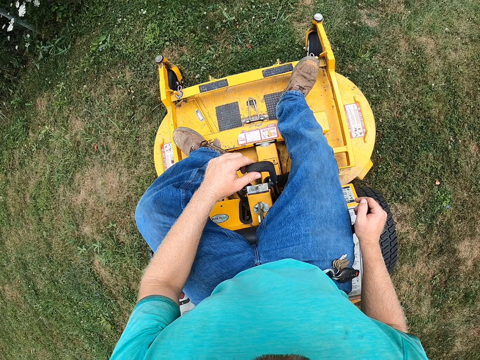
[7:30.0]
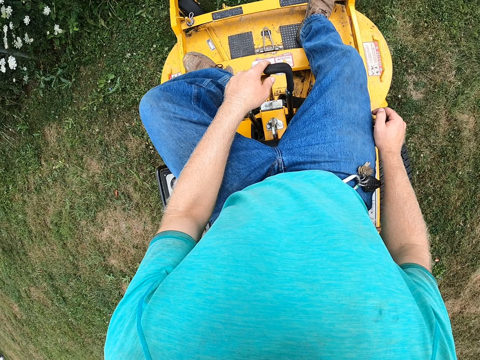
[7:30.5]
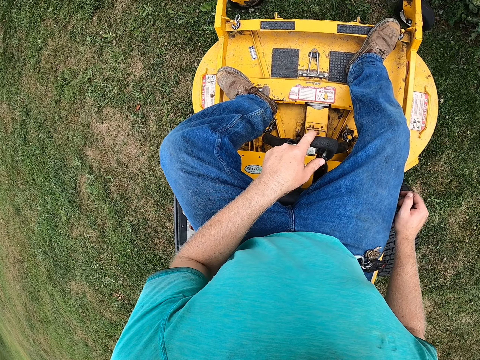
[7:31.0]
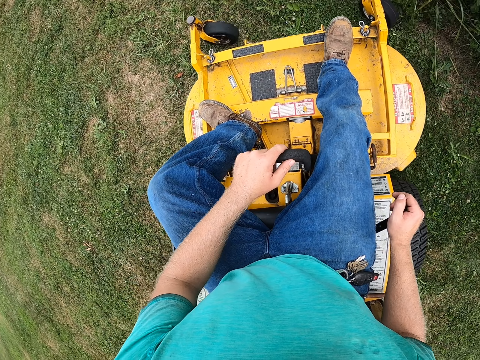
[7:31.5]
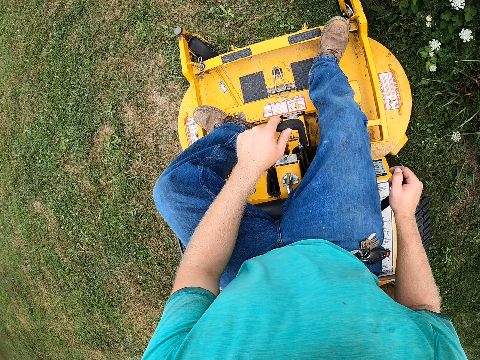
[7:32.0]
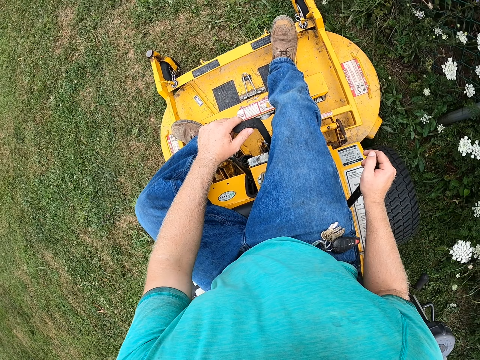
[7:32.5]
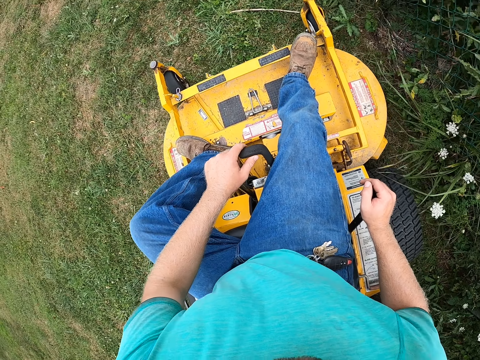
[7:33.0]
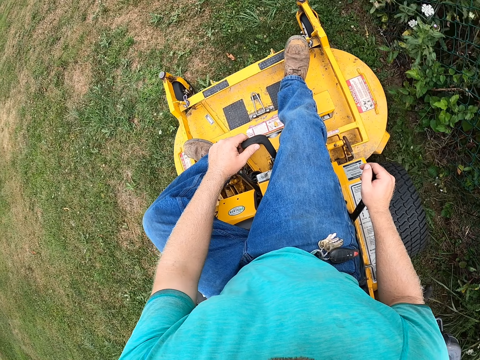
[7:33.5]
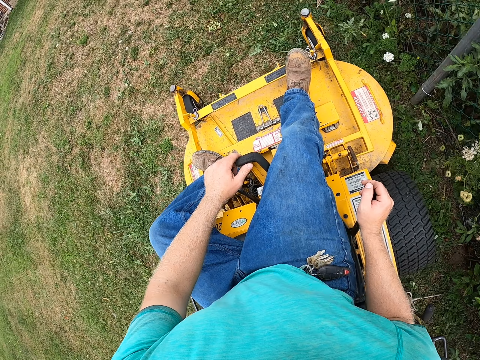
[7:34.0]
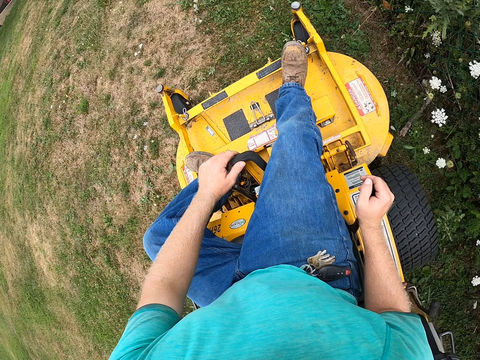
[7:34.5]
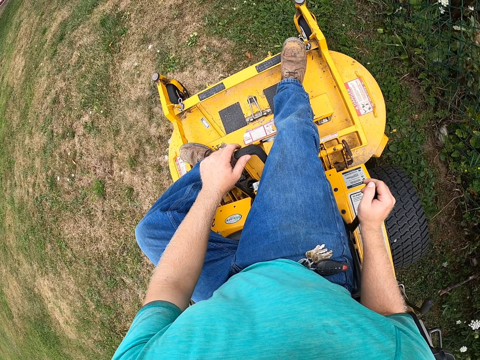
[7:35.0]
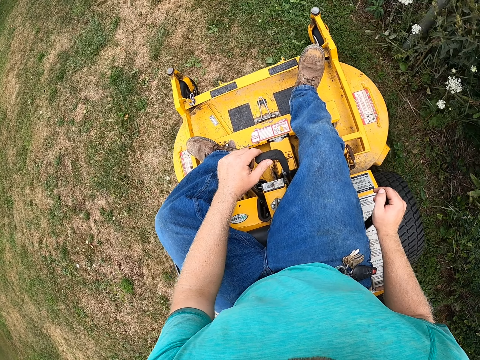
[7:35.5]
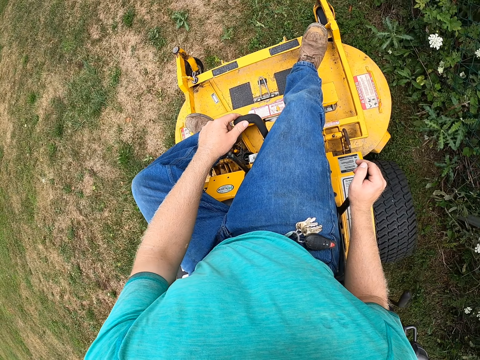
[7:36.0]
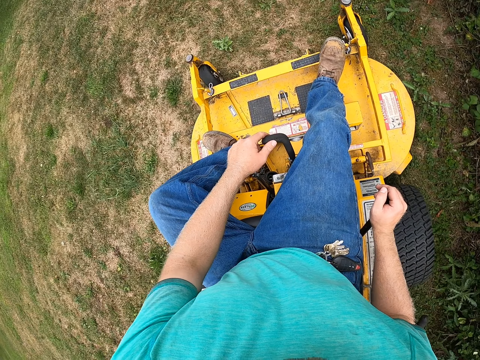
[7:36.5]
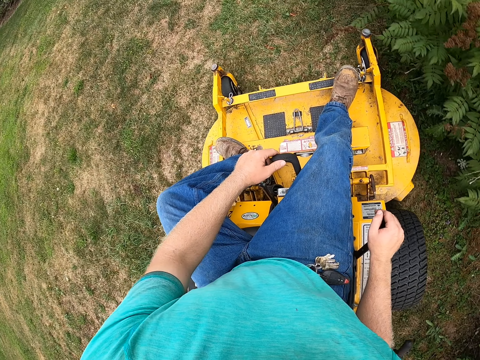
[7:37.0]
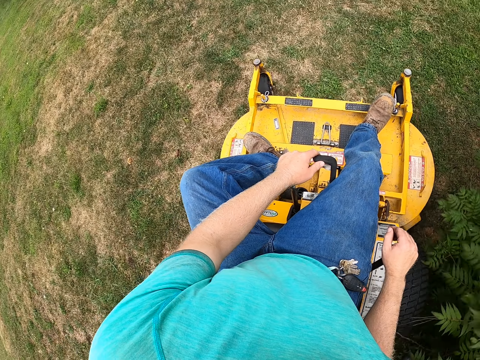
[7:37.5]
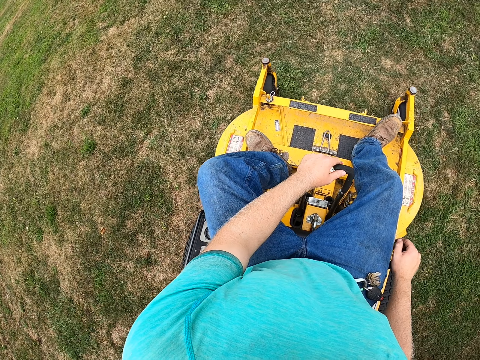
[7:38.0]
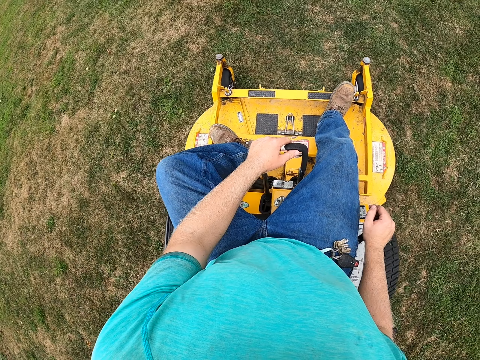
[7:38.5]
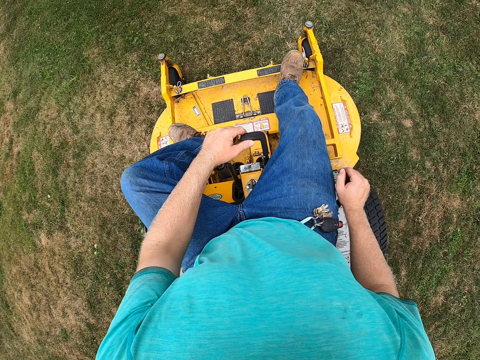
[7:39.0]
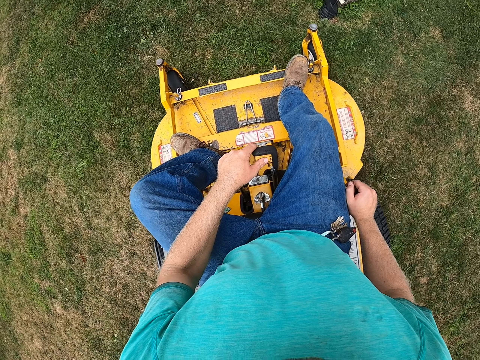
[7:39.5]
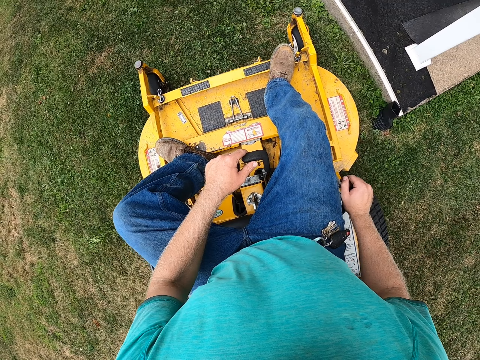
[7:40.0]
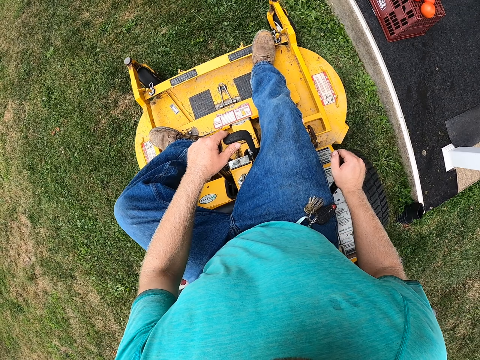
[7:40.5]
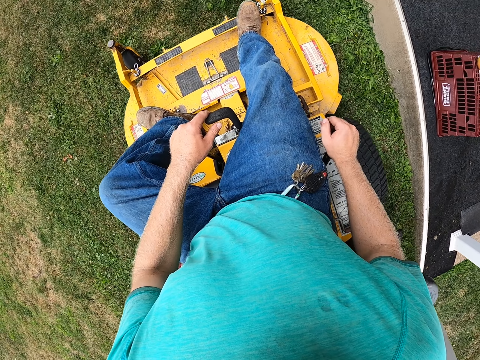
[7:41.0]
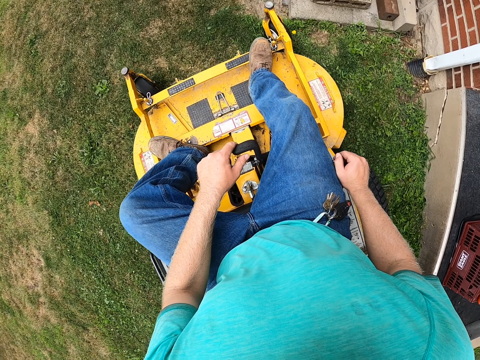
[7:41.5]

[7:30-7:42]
The camera wearer turns.

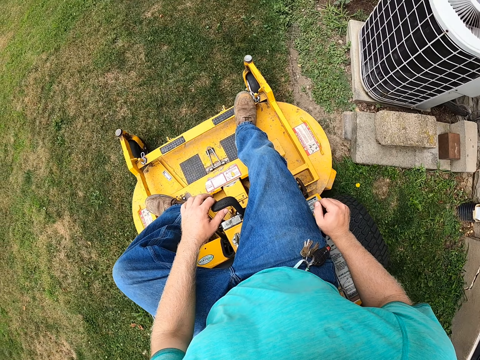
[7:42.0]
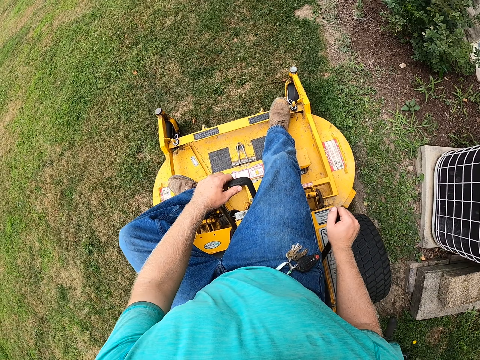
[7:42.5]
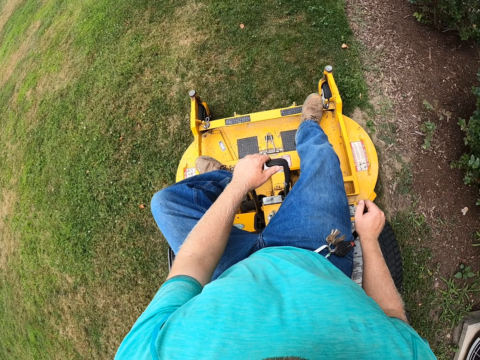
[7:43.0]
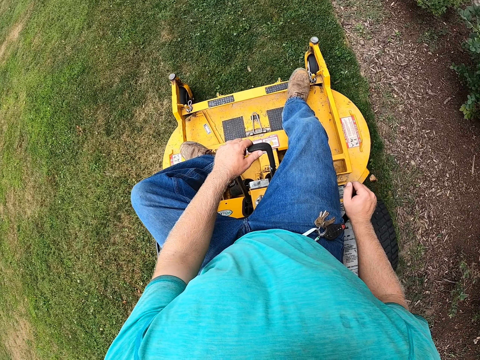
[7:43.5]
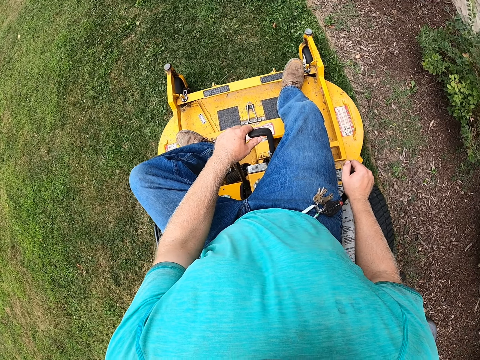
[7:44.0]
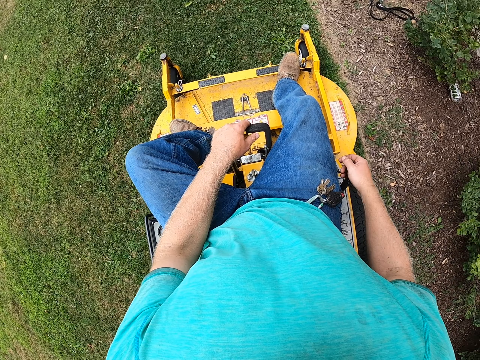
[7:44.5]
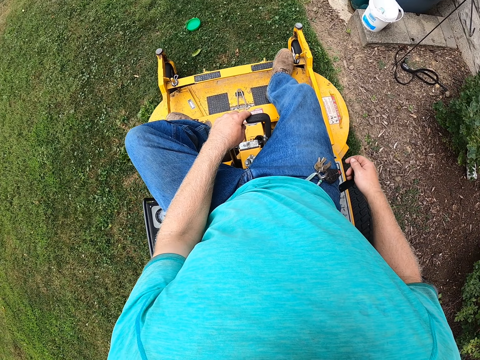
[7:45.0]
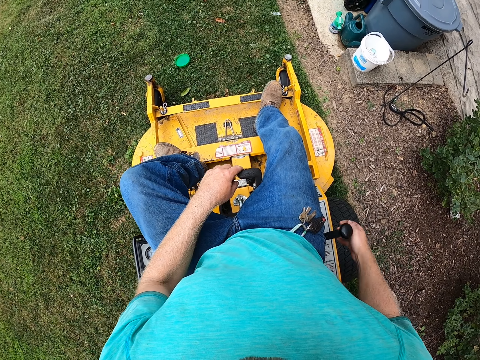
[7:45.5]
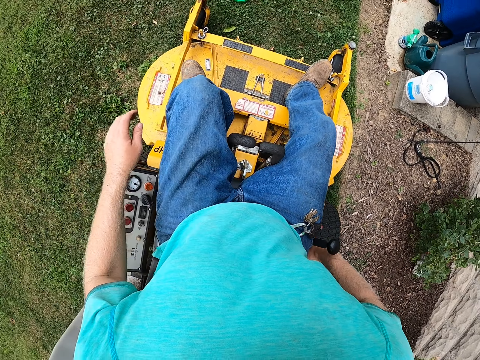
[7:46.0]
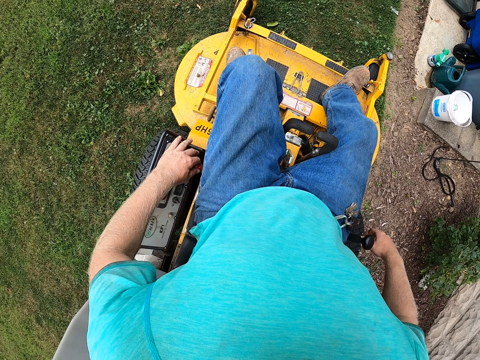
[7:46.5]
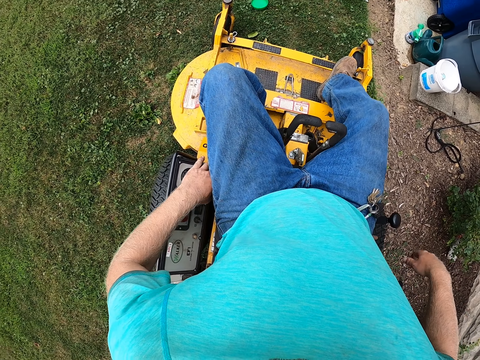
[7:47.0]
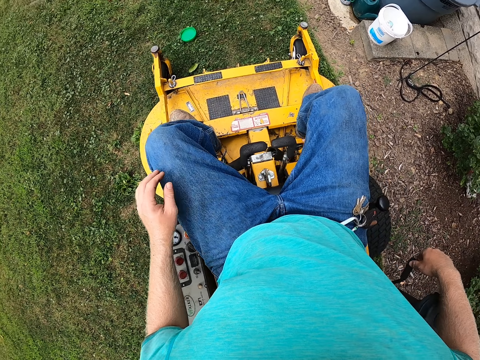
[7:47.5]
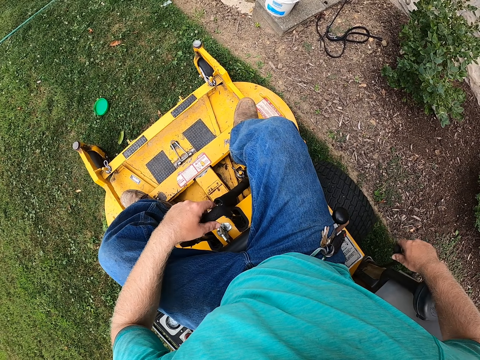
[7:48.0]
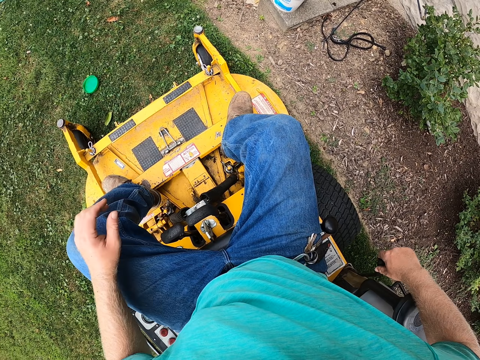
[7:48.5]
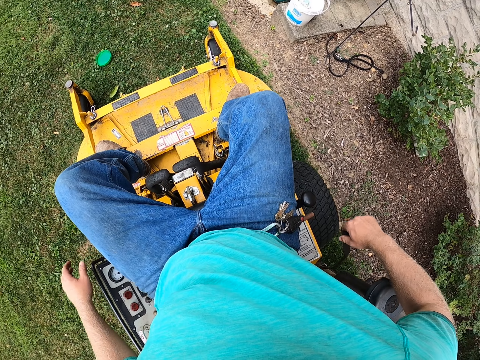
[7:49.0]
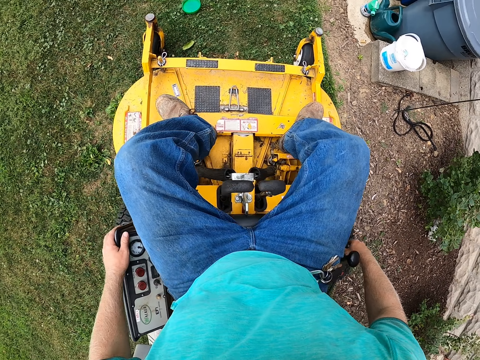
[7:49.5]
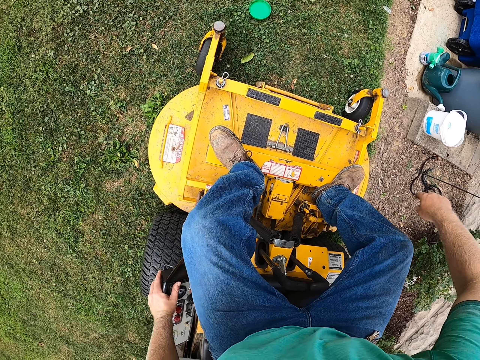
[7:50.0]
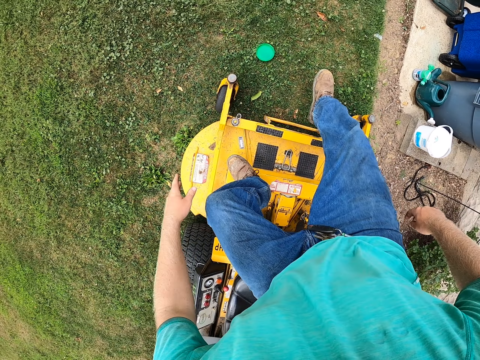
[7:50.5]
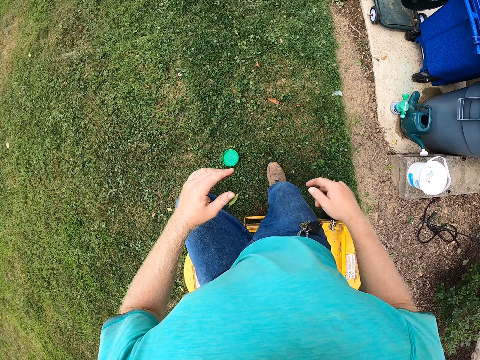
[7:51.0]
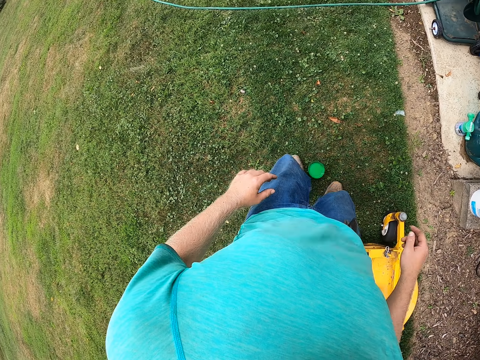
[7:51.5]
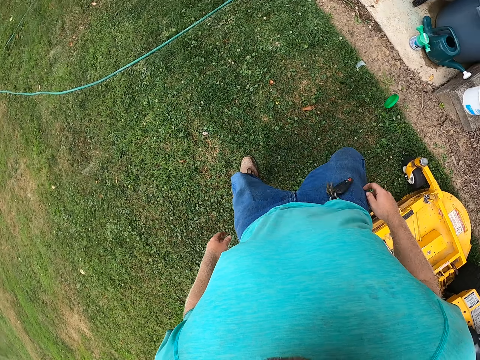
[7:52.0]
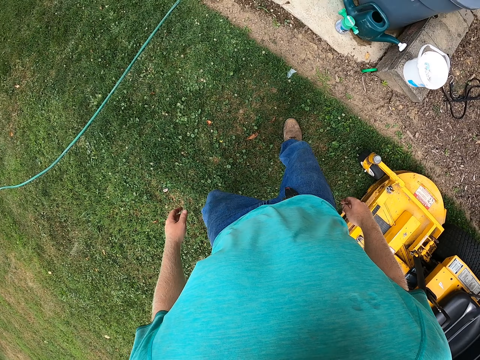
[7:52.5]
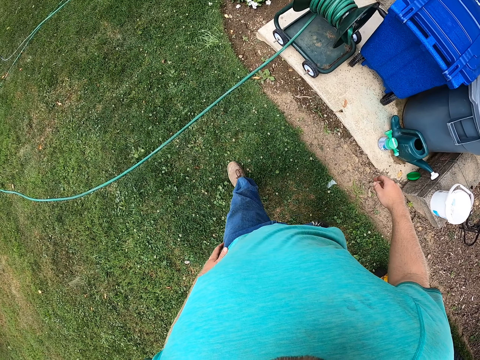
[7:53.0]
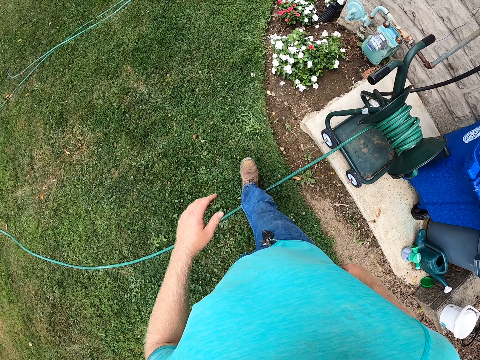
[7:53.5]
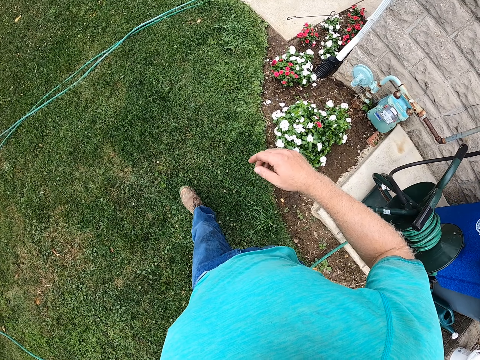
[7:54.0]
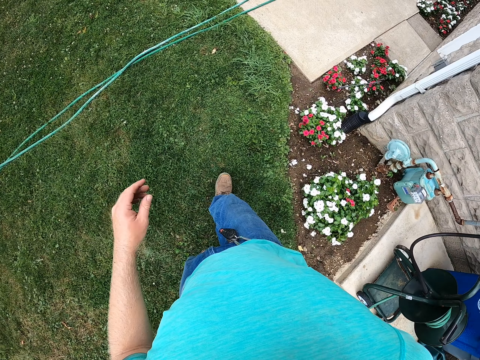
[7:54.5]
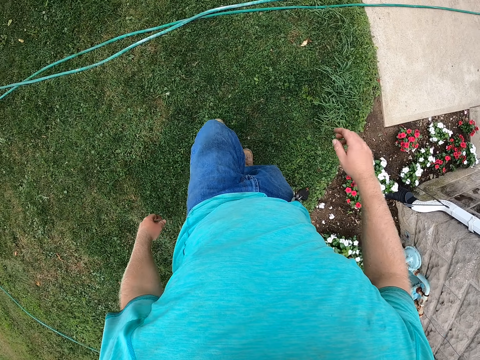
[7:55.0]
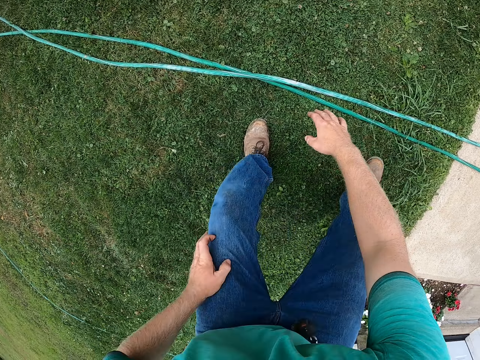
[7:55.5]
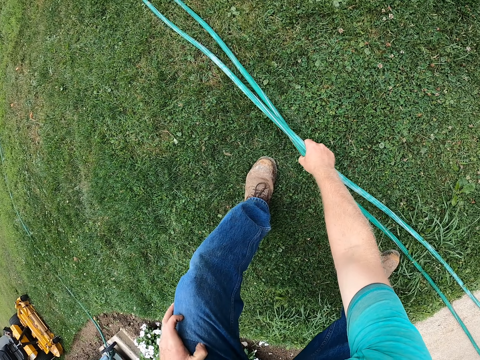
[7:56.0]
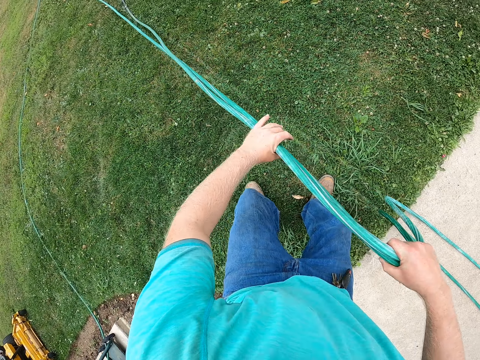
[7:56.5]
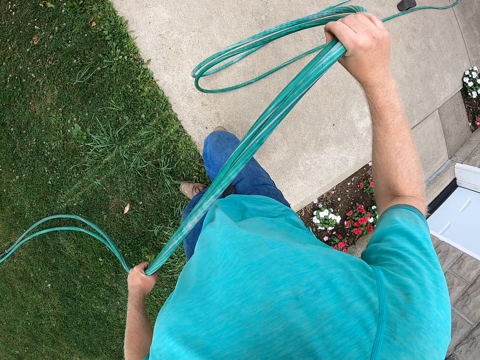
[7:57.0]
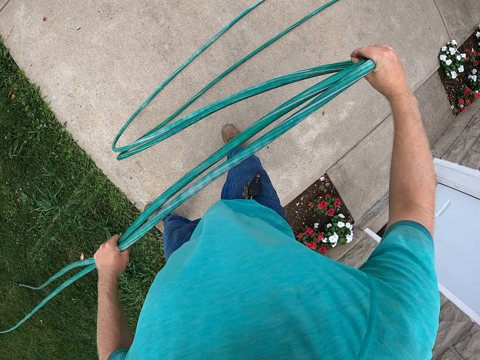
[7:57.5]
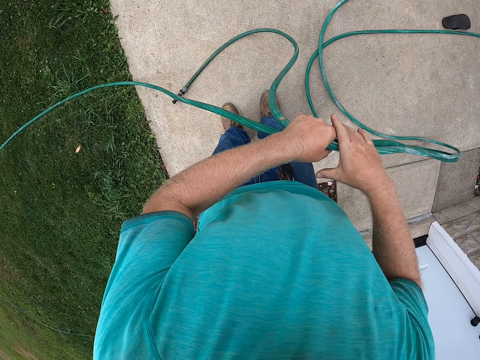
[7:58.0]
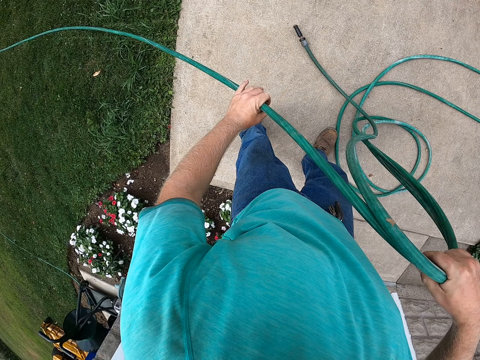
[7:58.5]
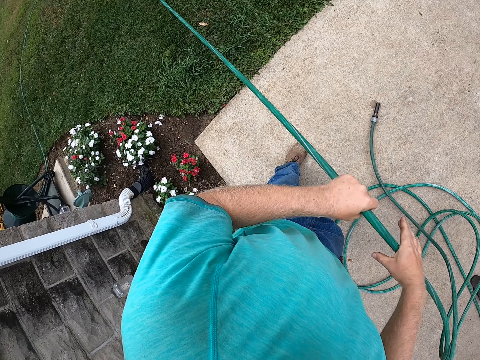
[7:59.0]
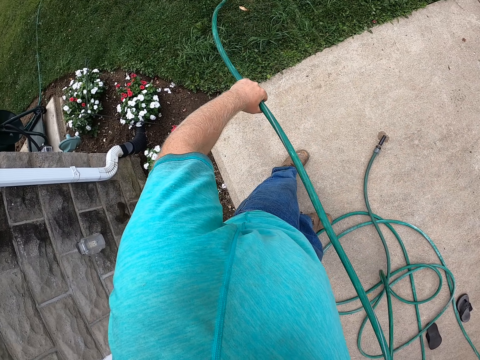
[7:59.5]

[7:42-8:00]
The camera wearer adjusts the gear lever with his right hand. He adjusts the steering lever on the zero-turn mower with his left hand. He stops and drops the gear. He presses a button on the zero-turn mower with his left hand. He holds the handle brake with his right hand. He holds the steering lever on the zero-turn mower with his left hand. He pulls the lever and drops the lever. He adjusts the handle brake with his right hand. He pulls the gear, stands, and lifts his leg. He gets down from the zero-turn mower. He kicks a plastic cover on the lawn with his left leg. He walks and bends. He picks up a hose or pipe on the lawn with his right hand. He holds the hose with both hands. He adjusts the hose with both hands. He pulls the pipe.
